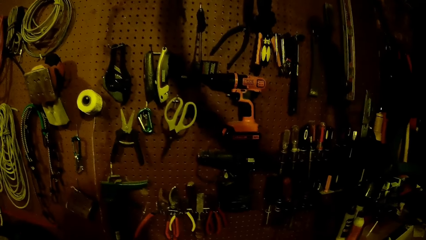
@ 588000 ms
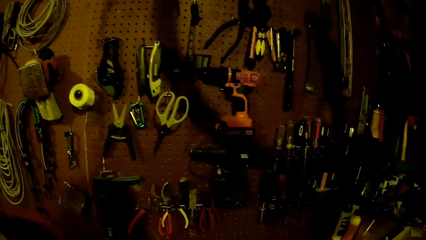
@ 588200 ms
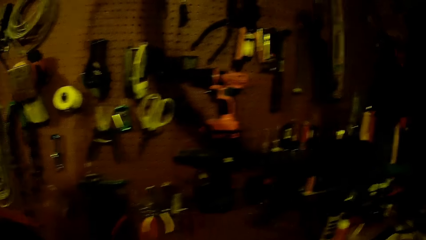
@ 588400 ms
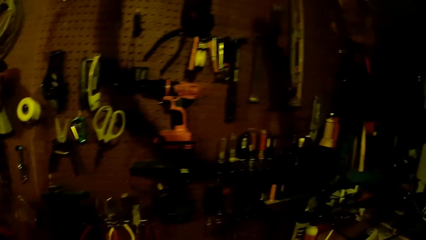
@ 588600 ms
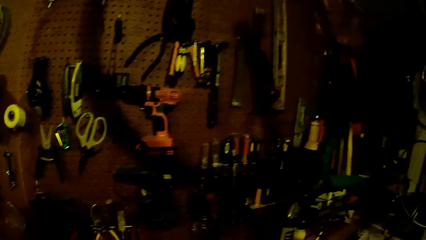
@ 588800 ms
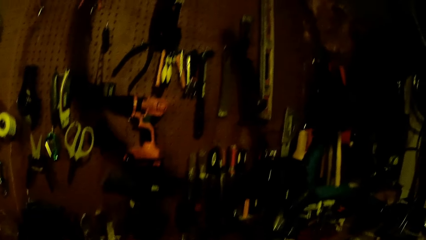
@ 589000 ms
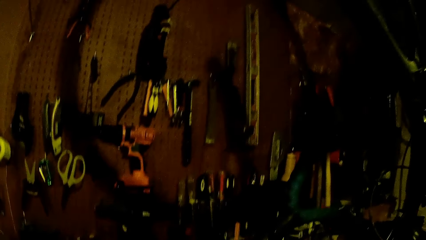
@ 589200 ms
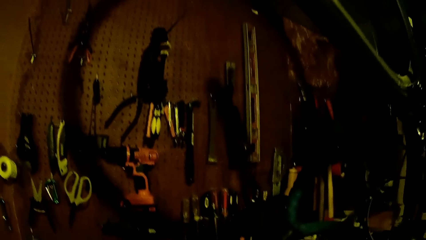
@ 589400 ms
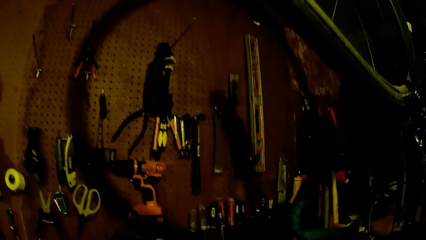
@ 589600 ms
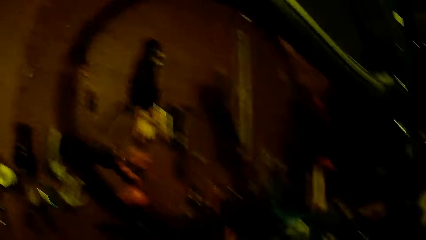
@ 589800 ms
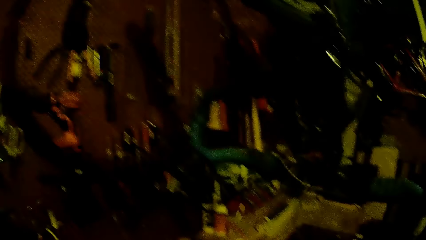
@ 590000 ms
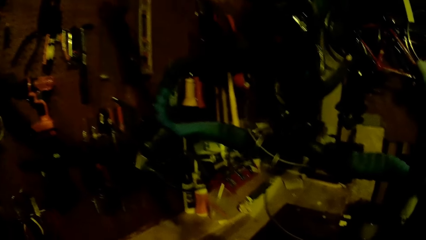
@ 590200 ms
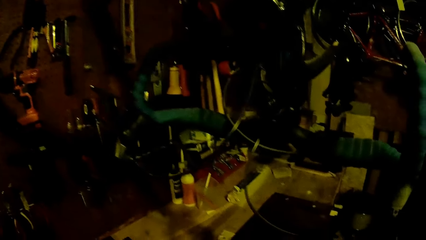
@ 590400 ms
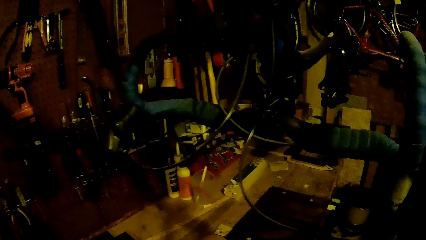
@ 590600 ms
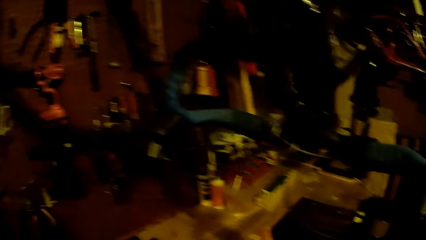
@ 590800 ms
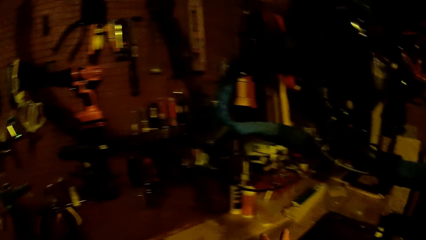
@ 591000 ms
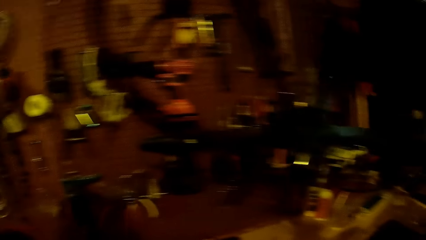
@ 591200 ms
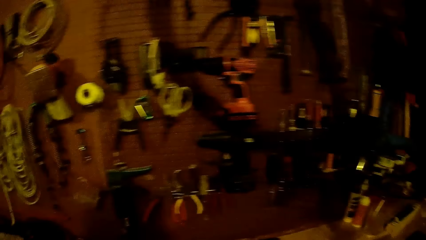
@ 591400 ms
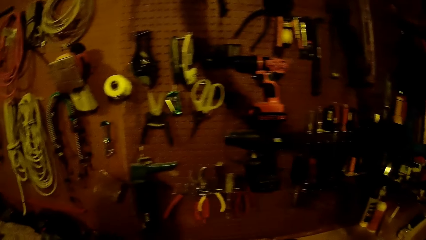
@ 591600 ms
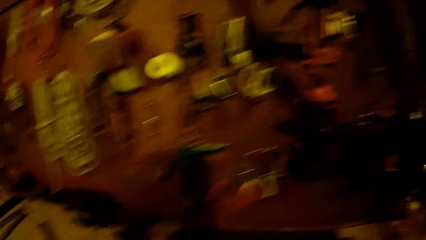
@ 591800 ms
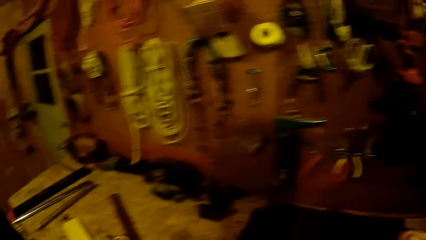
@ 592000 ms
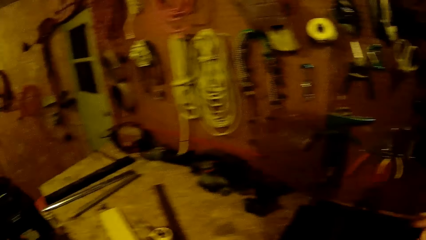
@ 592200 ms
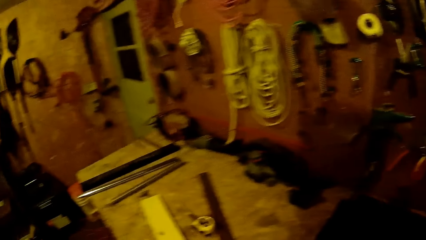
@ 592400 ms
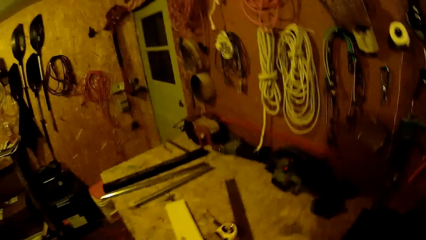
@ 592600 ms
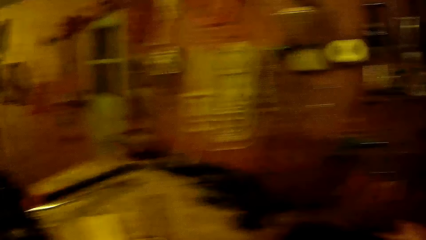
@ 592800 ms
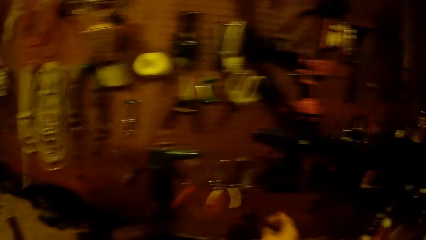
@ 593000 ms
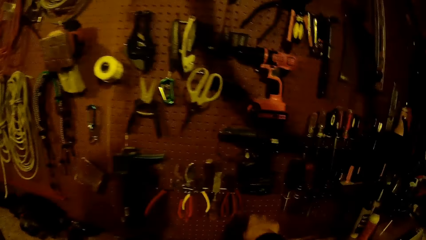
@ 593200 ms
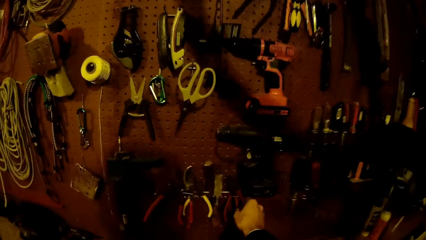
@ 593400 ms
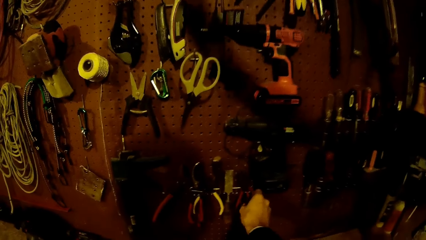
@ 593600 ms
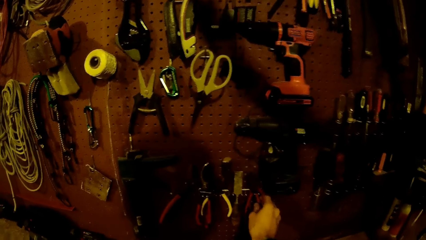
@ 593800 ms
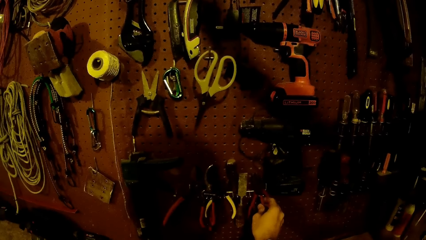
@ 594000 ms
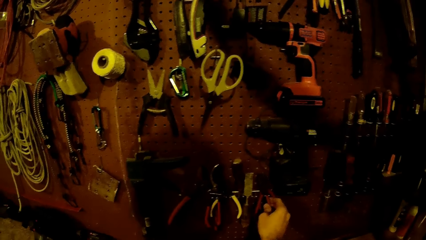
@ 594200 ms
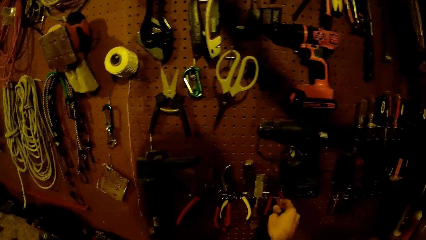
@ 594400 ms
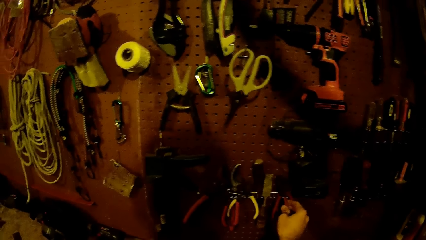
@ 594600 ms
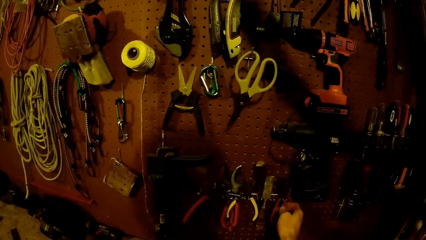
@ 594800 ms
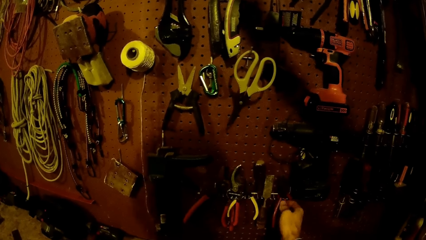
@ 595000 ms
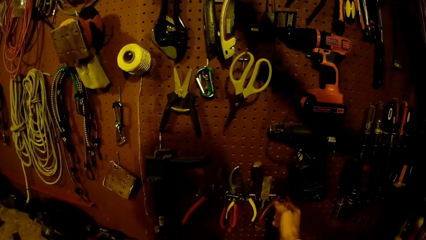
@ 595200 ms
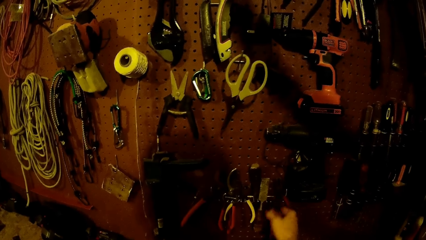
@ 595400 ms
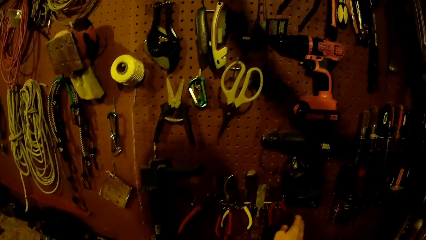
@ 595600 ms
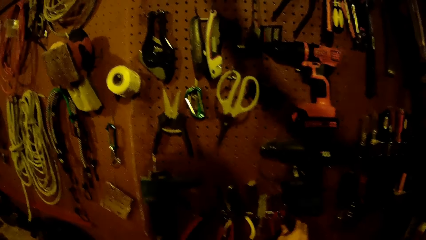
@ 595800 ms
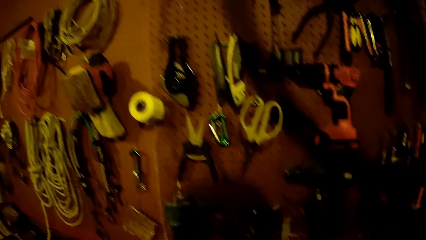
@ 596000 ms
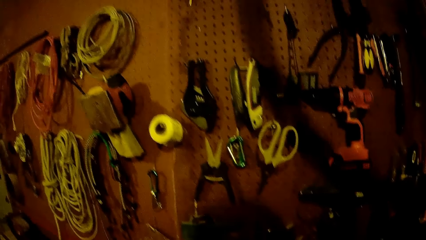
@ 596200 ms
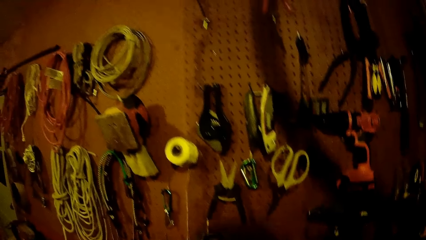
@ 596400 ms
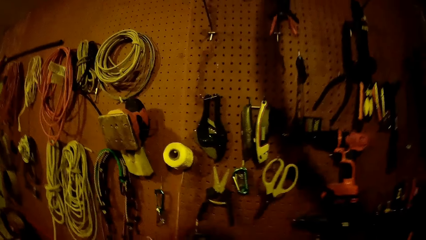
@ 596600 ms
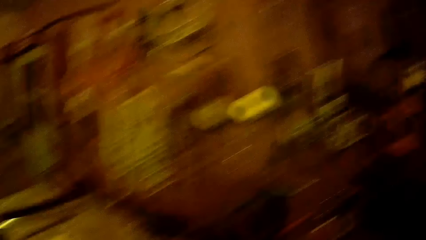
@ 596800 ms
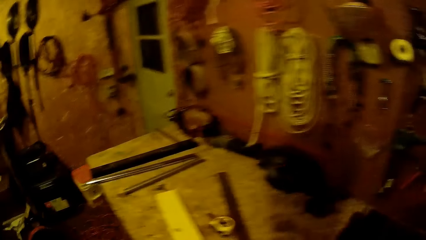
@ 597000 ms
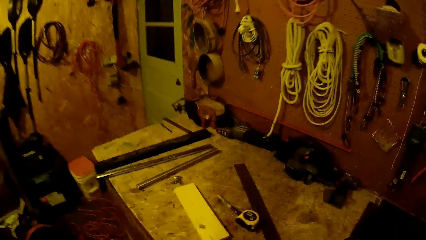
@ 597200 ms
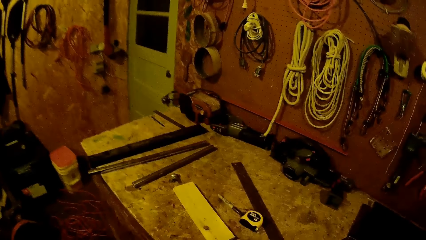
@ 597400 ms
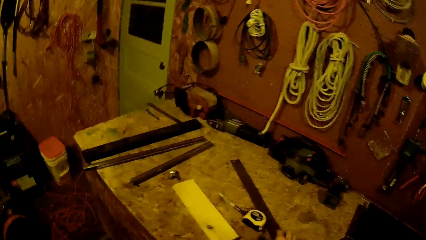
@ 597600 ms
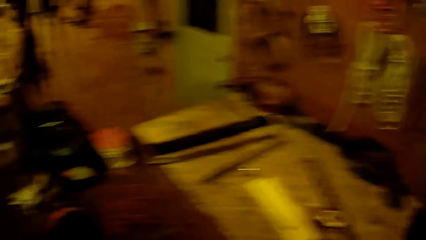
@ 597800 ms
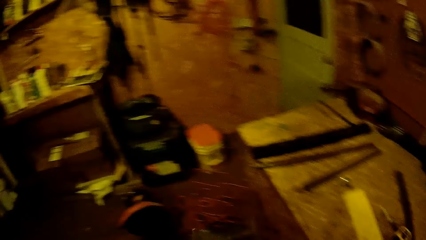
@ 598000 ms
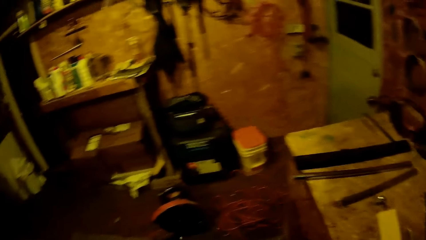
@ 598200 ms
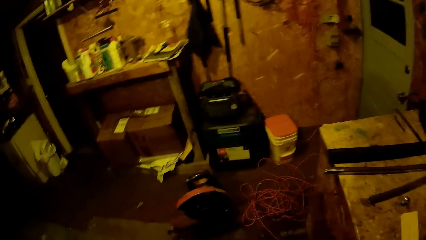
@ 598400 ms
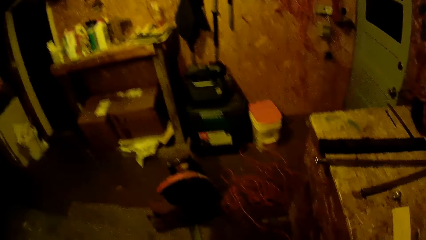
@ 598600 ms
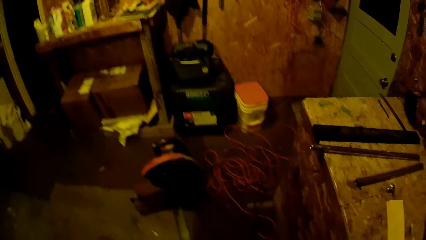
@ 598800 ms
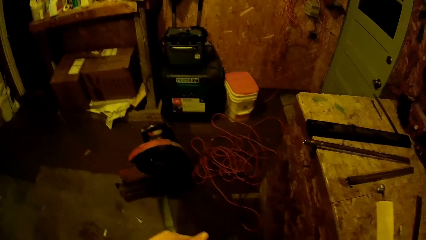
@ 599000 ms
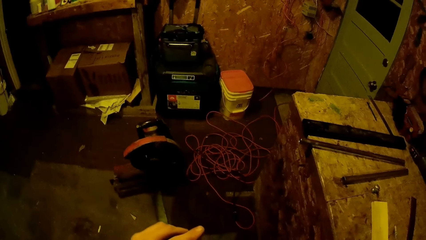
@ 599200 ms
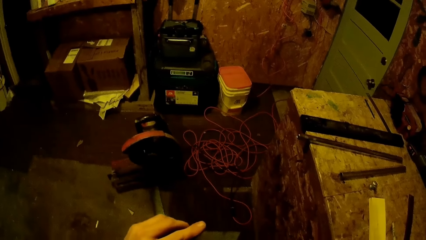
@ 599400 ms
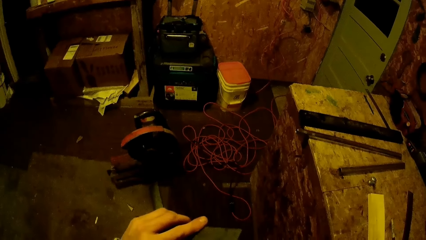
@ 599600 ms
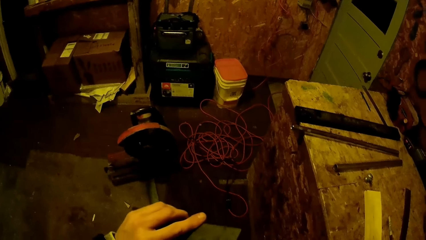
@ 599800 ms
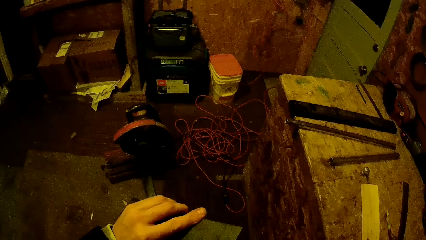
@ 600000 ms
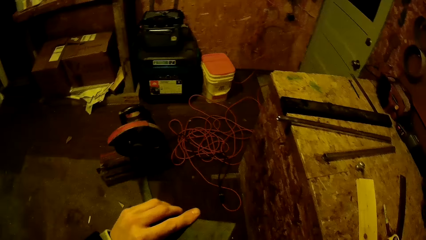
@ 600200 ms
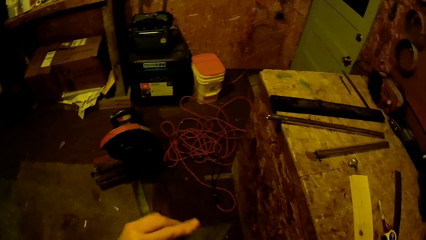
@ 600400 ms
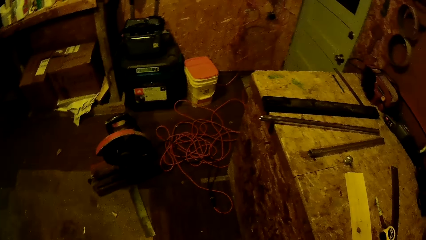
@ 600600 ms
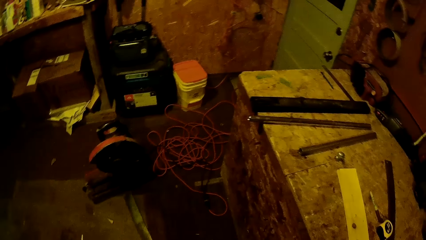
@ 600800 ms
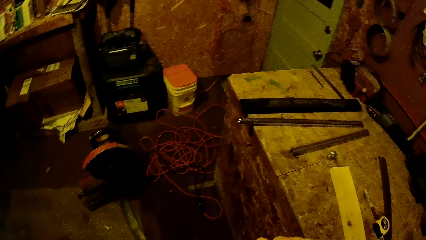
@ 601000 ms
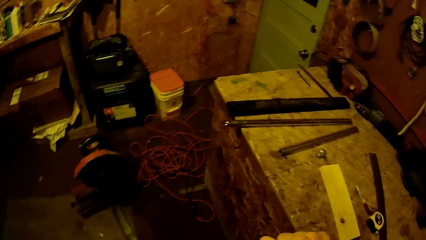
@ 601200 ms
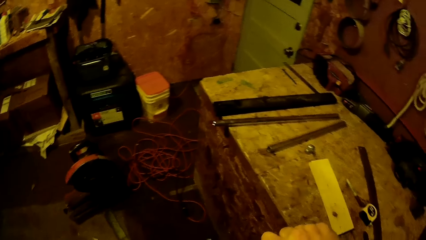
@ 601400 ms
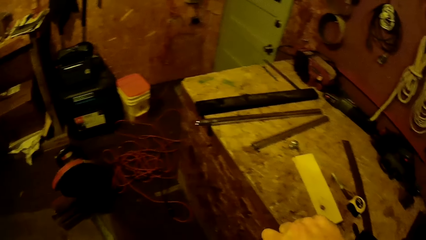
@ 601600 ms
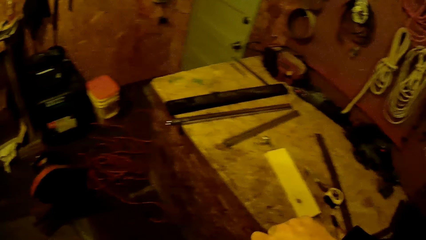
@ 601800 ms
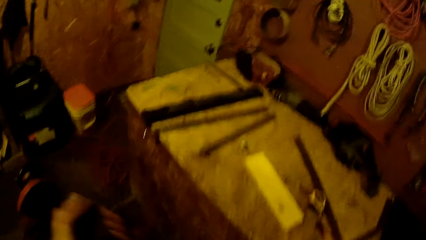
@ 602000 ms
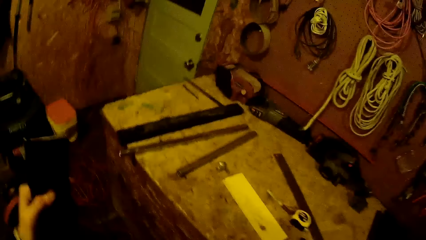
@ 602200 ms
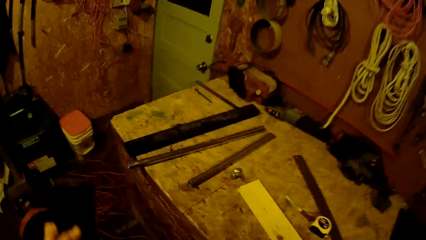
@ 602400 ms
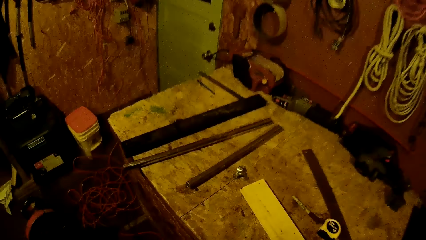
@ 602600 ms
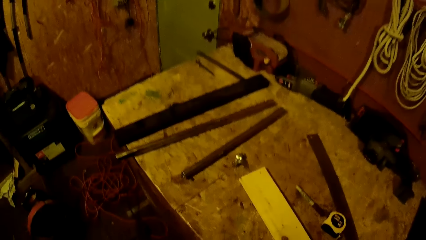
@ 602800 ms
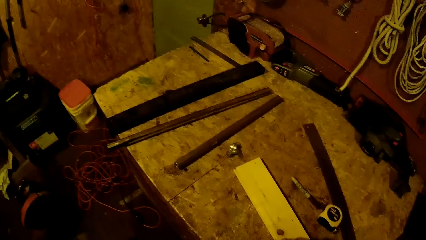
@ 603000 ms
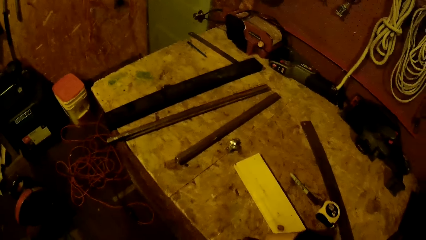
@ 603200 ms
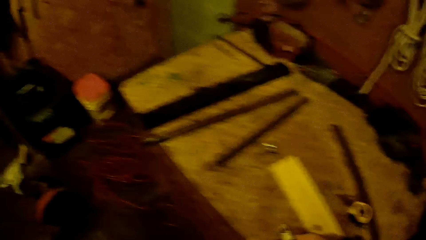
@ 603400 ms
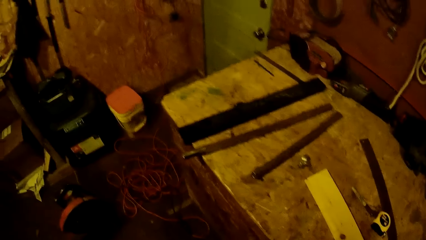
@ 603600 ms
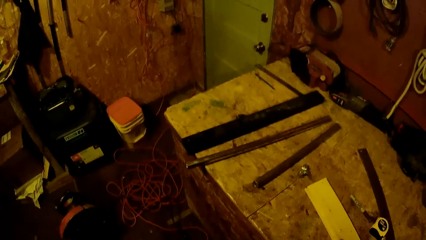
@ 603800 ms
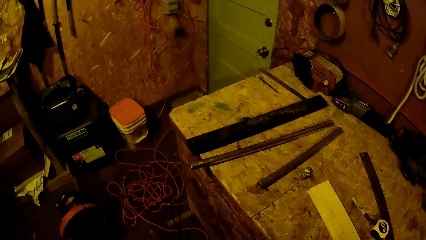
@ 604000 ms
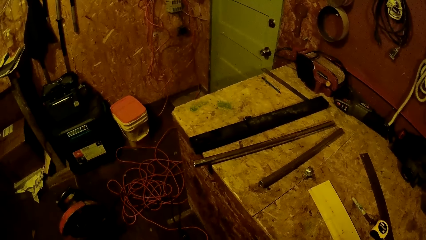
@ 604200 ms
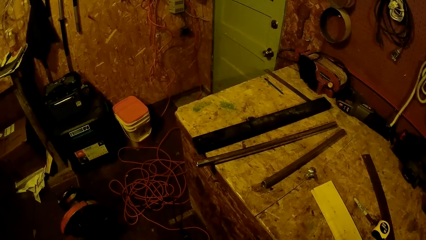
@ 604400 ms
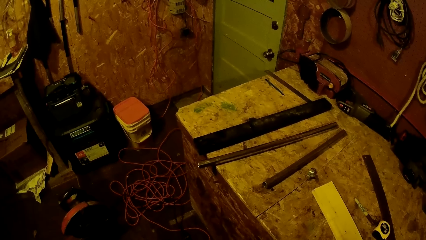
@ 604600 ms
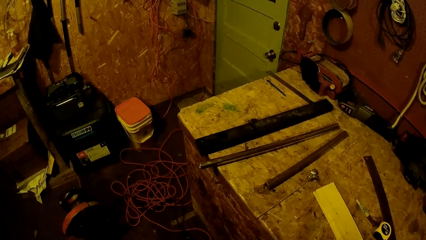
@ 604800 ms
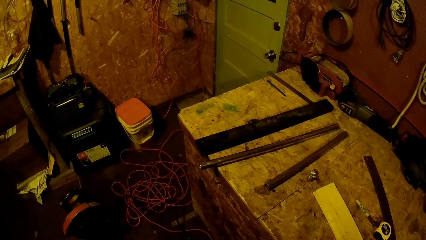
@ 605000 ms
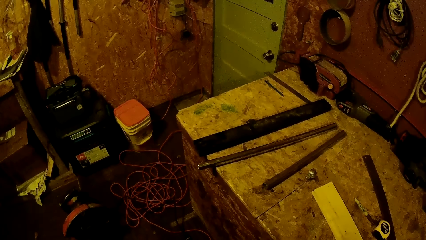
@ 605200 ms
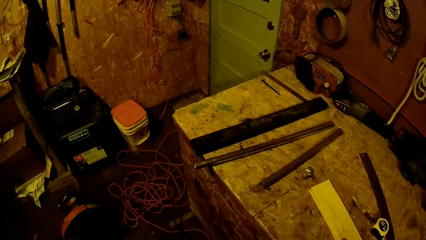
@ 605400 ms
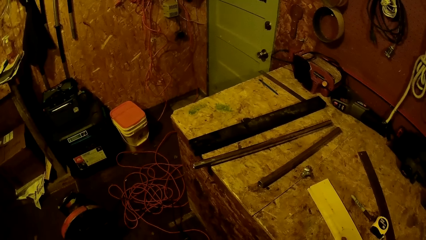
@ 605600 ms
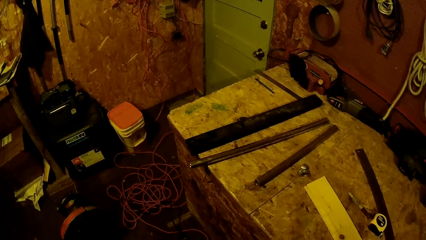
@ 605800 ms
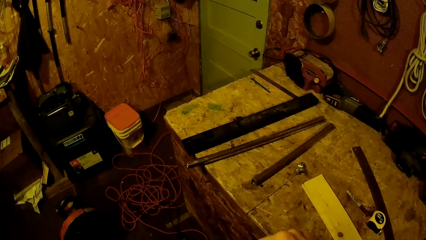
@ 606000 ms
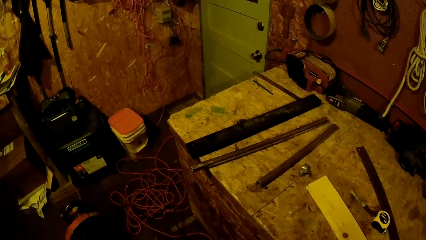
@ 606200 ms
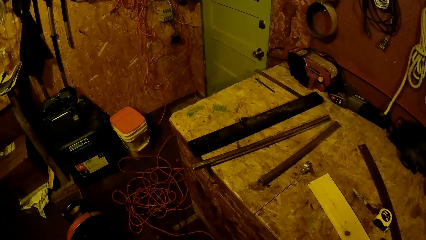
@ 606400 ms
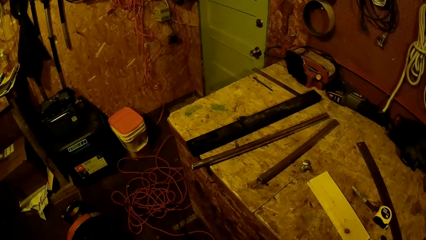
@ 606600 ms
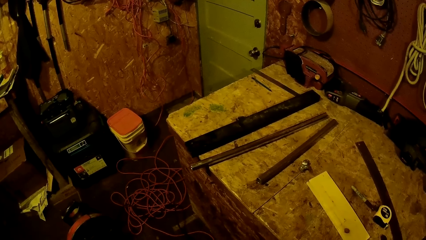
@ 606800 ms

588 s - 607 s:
The camera wearer picks up a pair of pliers from the tool rack on the wall with his right hand. He works on the metal with the pliers.
